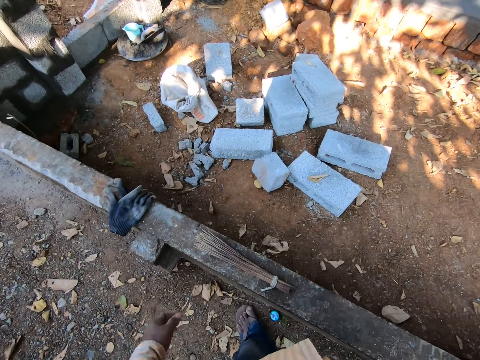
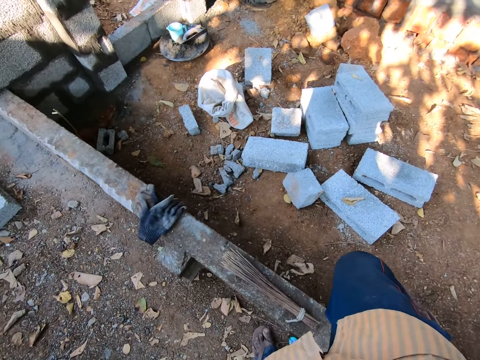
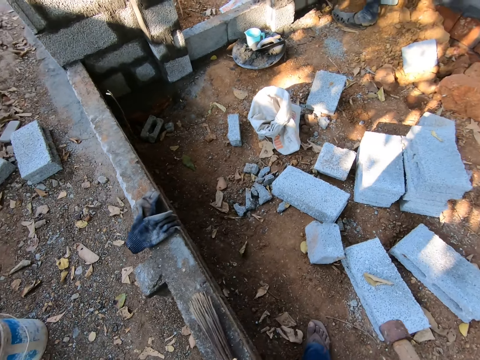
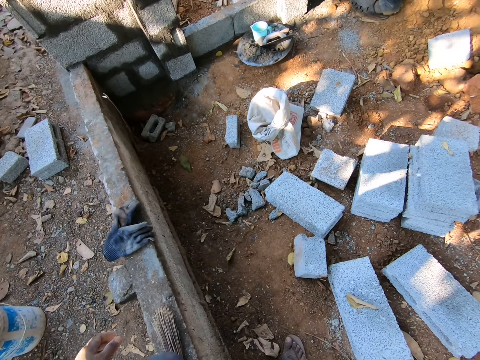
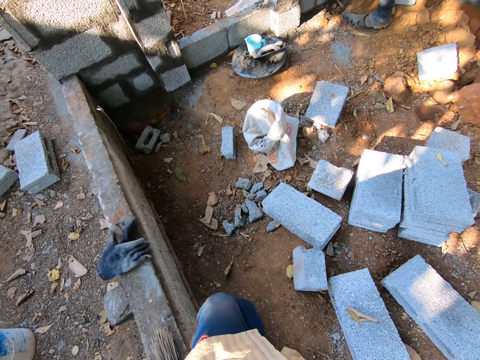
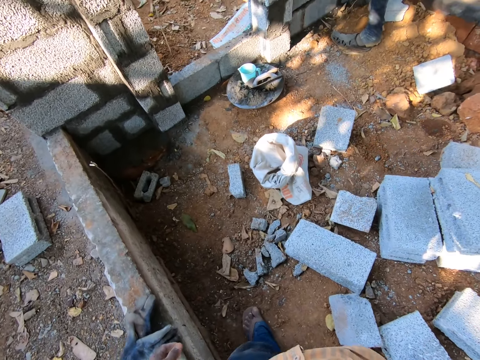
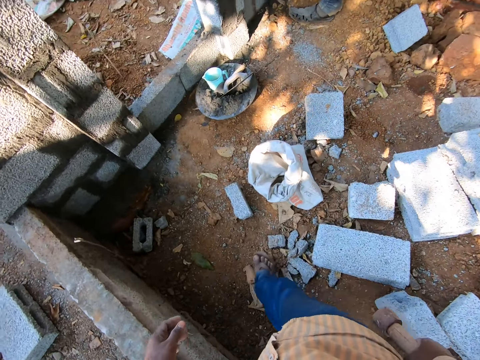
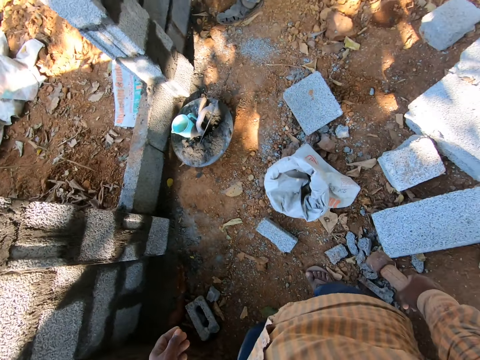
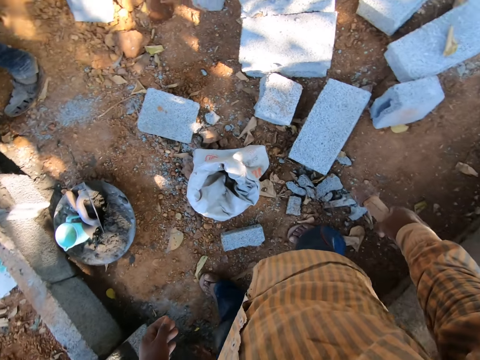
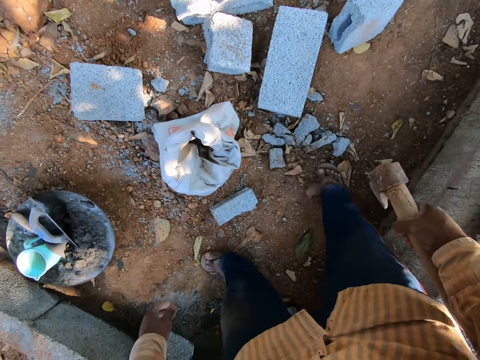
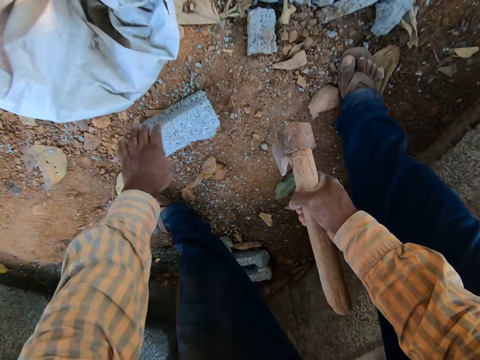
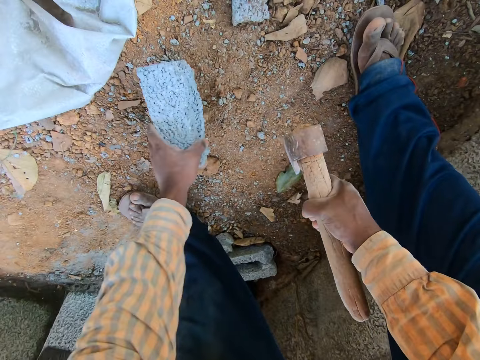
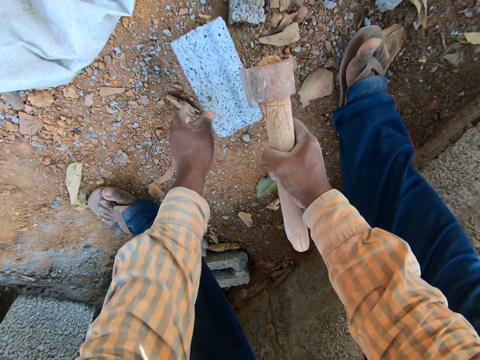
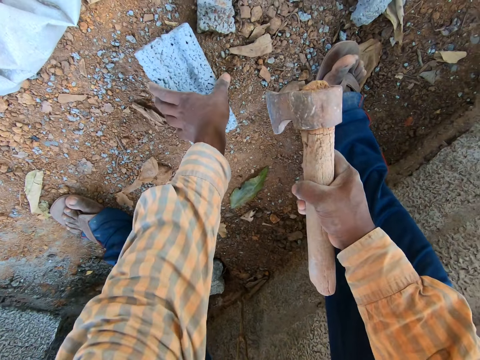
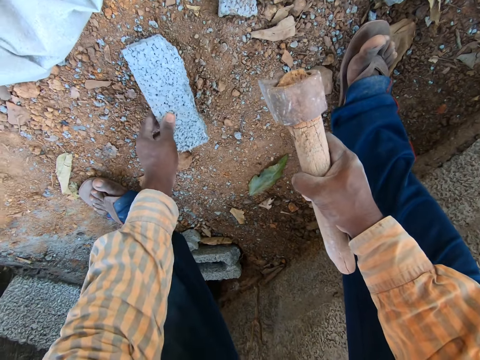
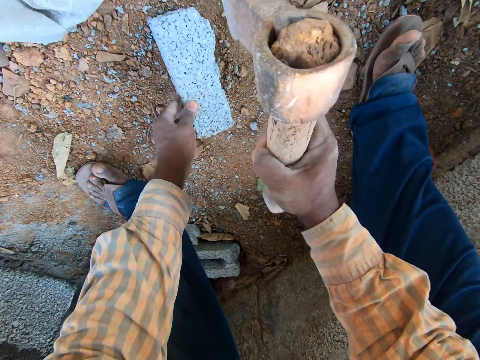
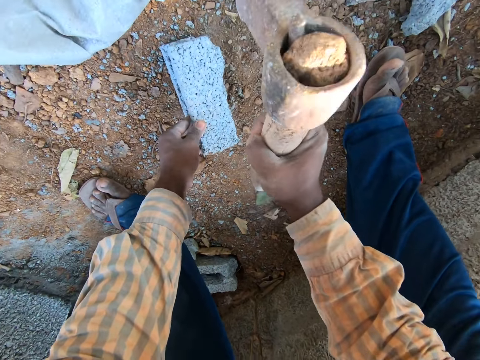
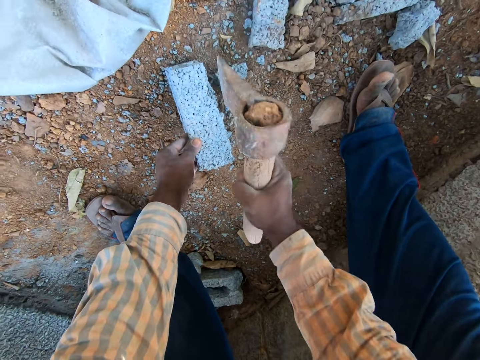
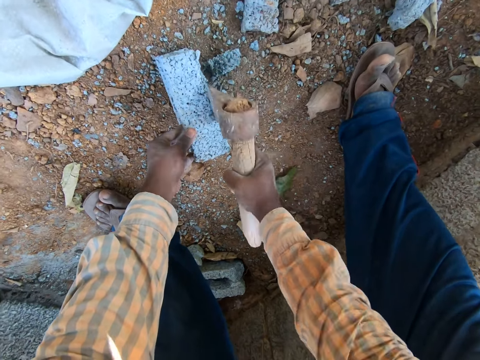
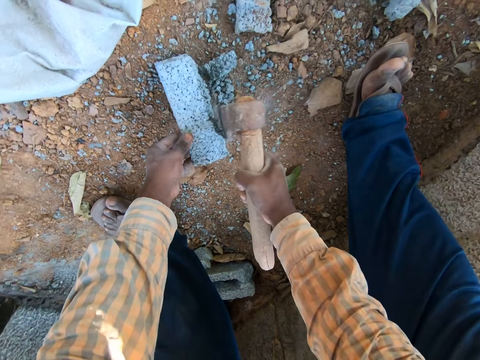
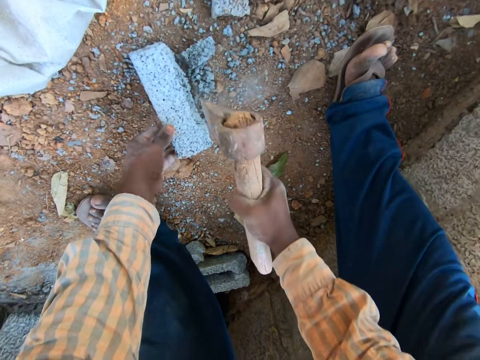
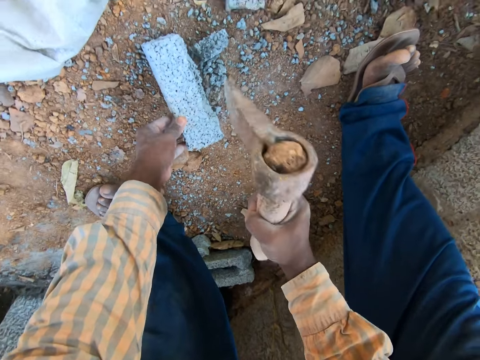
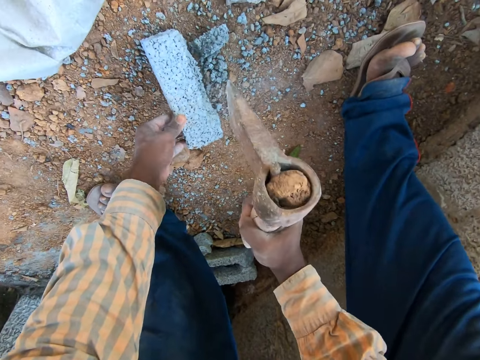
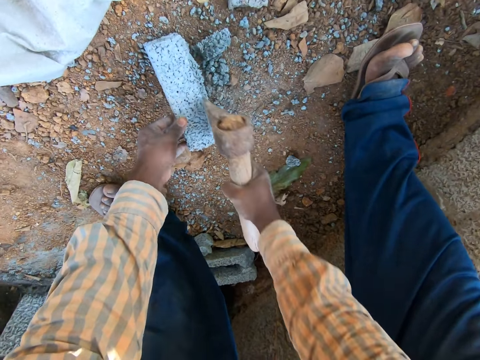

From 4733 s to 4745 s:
The camera wearer flips the brick on the ground with his left hand. He holds the block with his left hand. He cuts the brick with the axe in his right hand. He hits the brick with the axe.

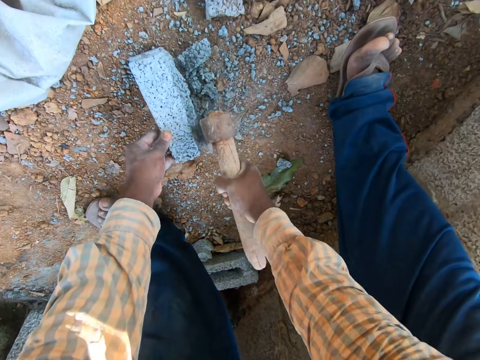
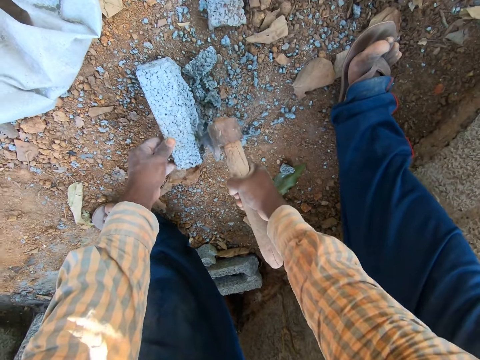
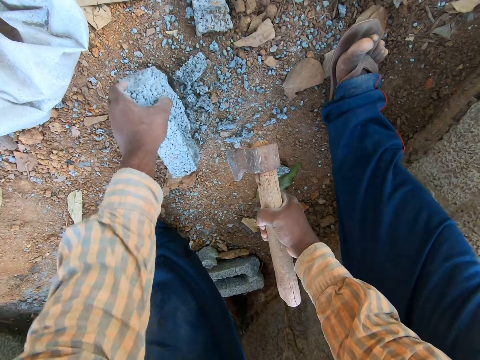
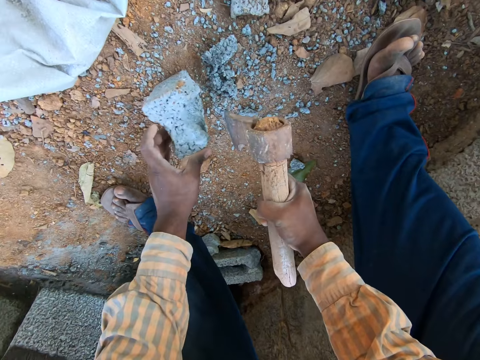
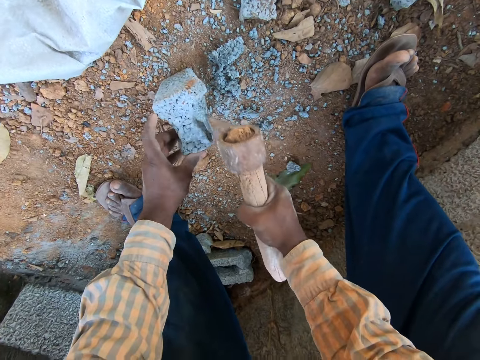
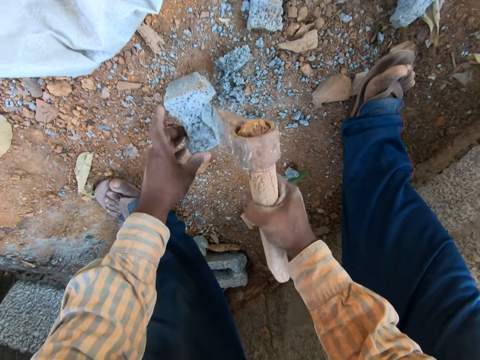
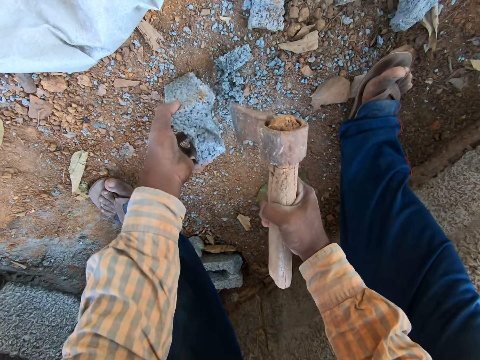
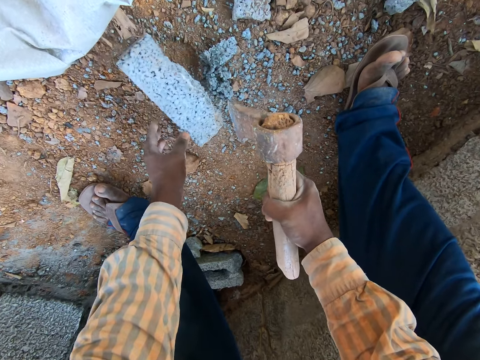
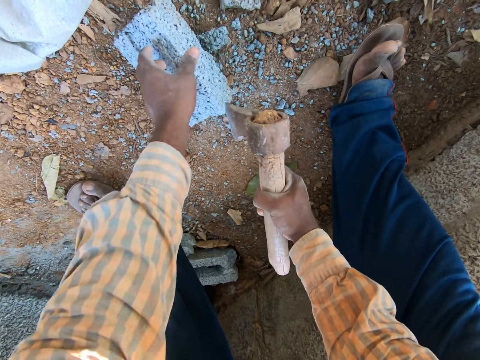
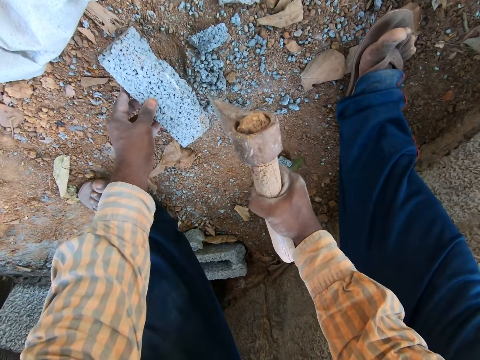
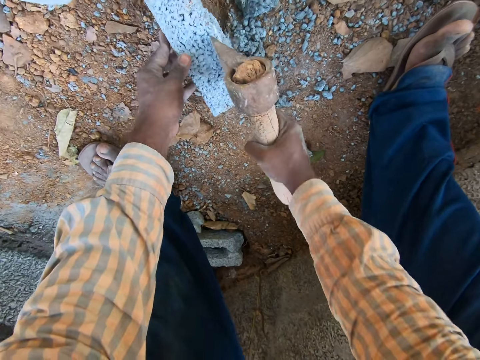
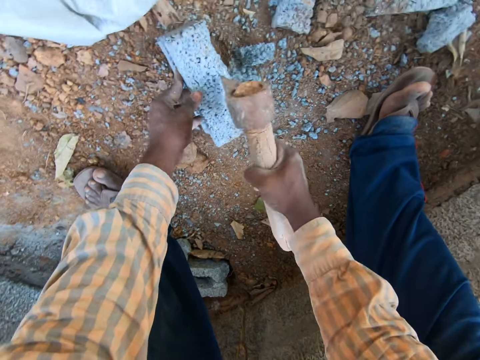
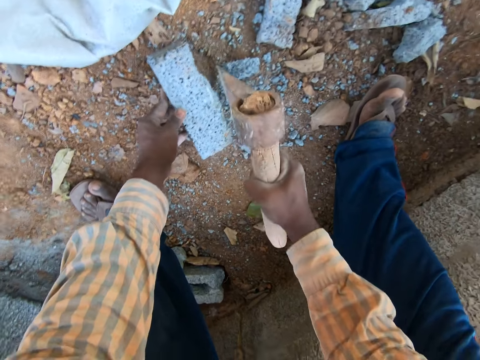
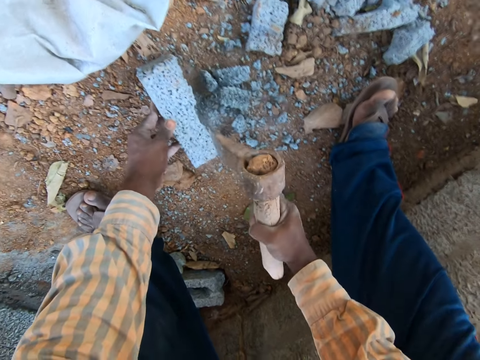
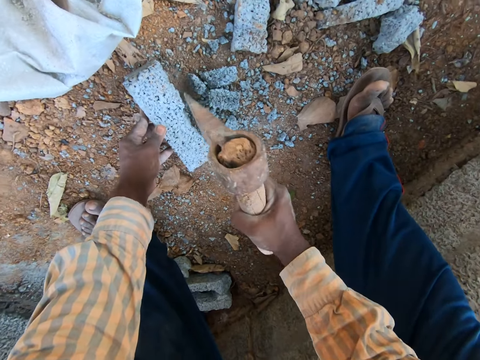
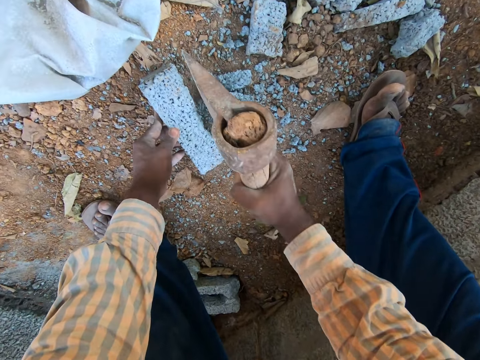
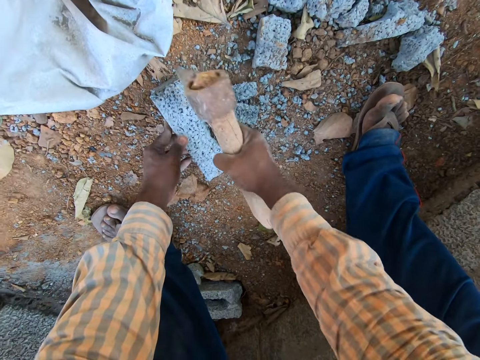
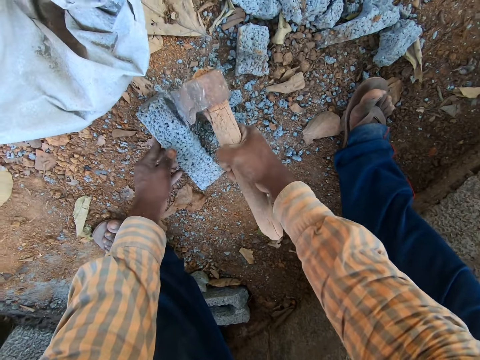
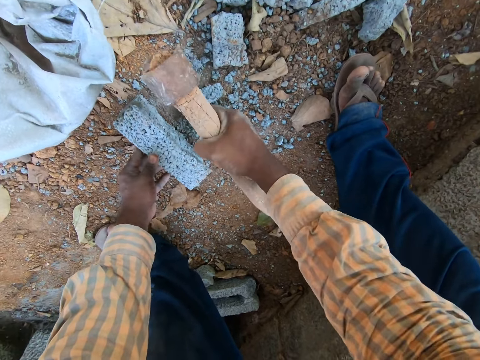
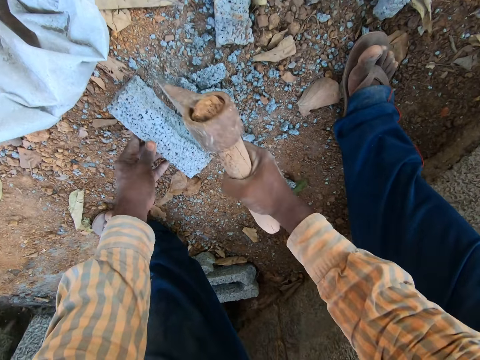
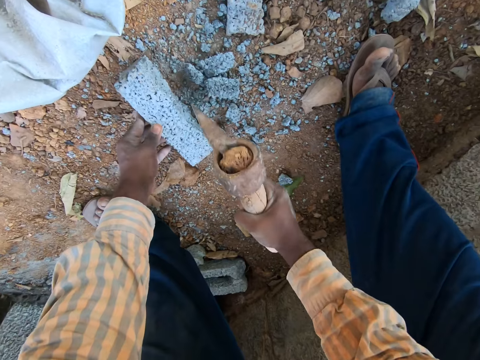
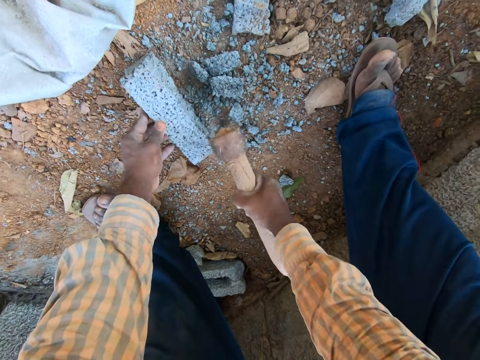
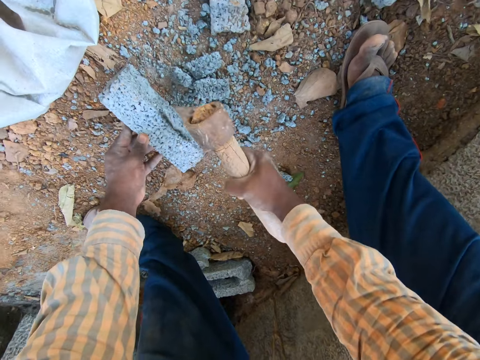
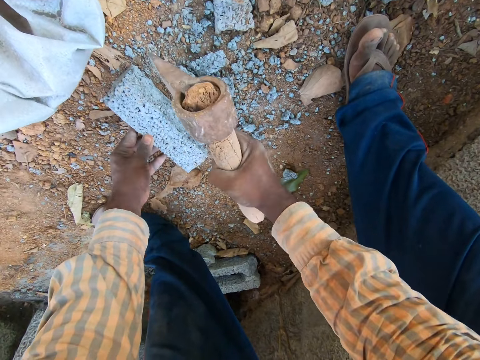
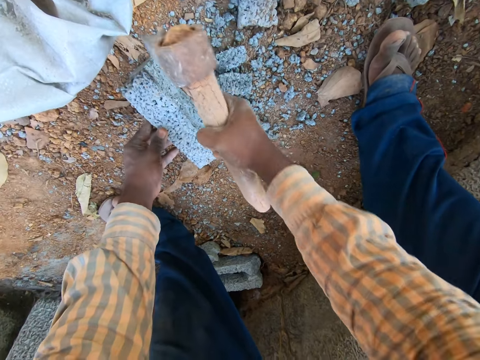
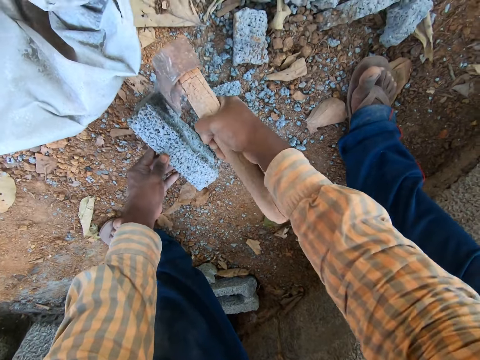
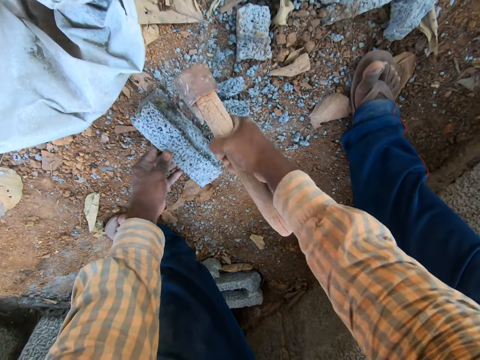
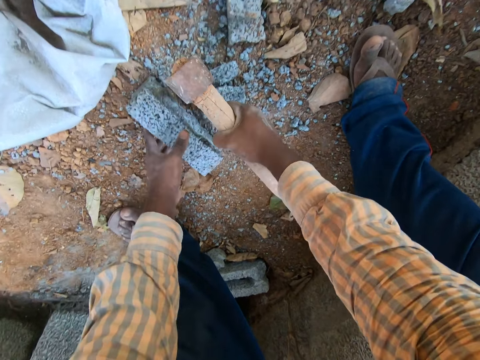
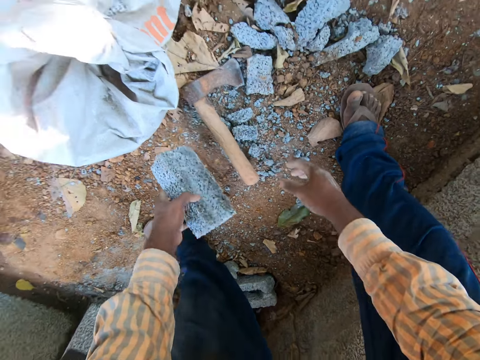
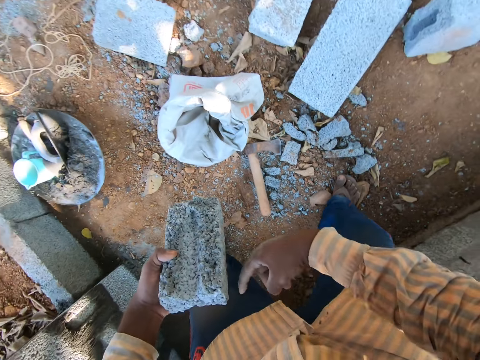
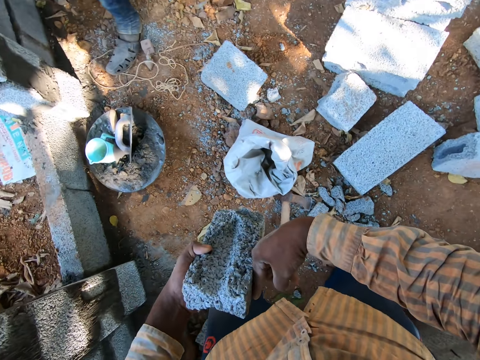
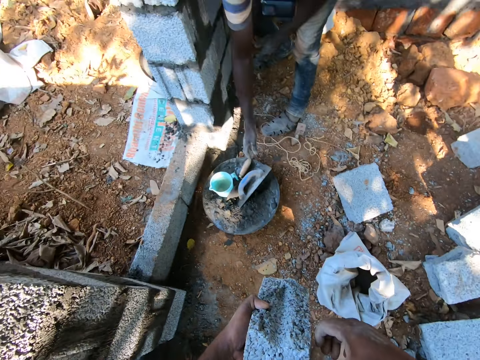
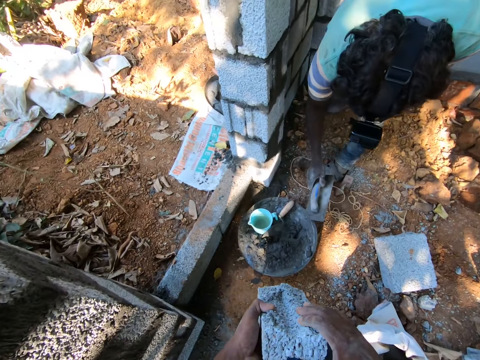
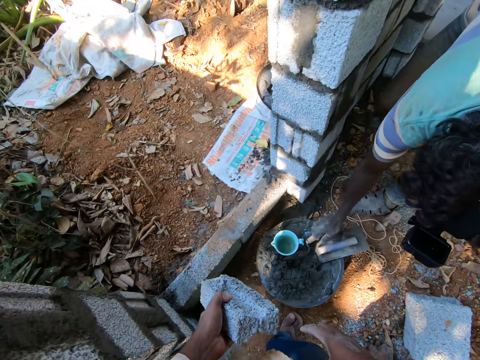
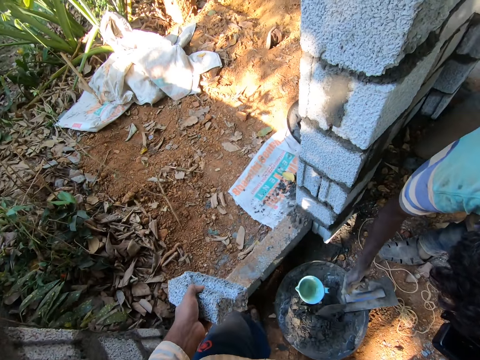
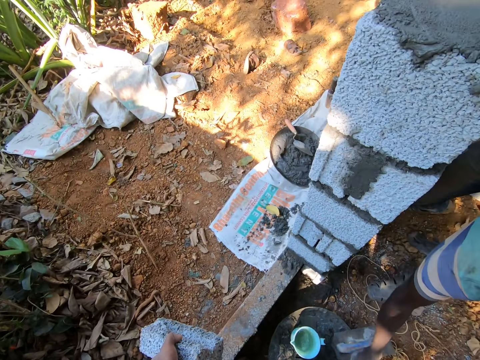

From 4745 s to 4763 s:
The camera wearer flips the brick on the ground with his left hand. He cuts the brick on the ground with his left hand on it and the axe in his right hand. He flips the brick on the ground with his left hand. He cuts the brick with the axe in his right hand. He drops the axe in his right hand on the ground. He picks up the brick from the ground with his left hand. He holds the brick with the left hand. The man picks up a mortar board from the mortar pan with his right hand. He drops the mortar board in his right hand into the mortar pan on the ground. He picks up a trowel from the mortar pan on the ground with his right hand.
